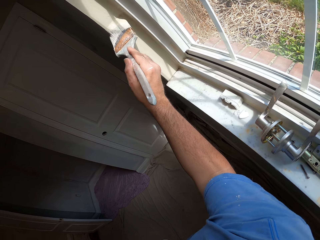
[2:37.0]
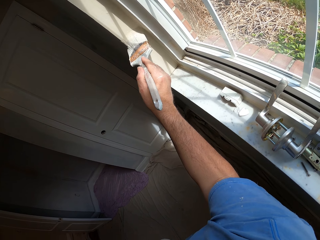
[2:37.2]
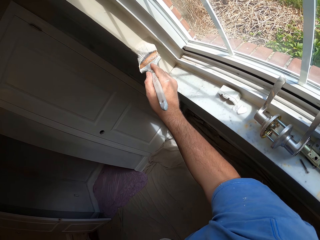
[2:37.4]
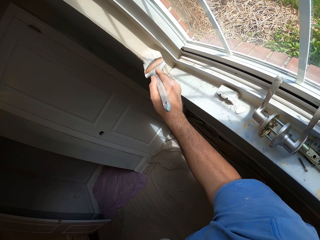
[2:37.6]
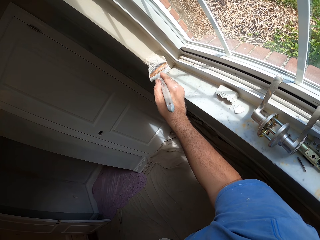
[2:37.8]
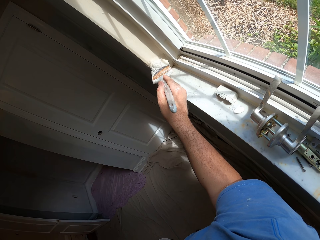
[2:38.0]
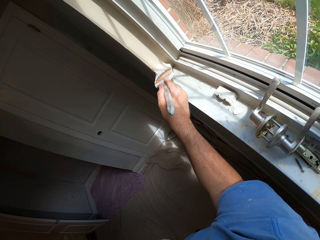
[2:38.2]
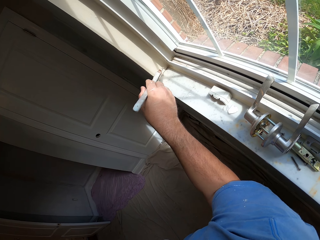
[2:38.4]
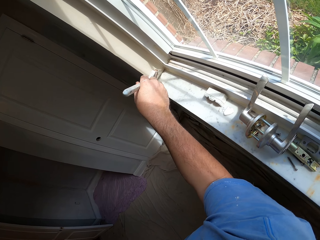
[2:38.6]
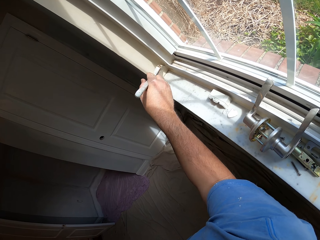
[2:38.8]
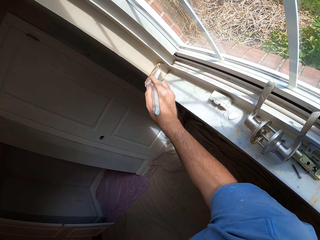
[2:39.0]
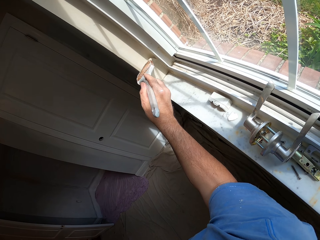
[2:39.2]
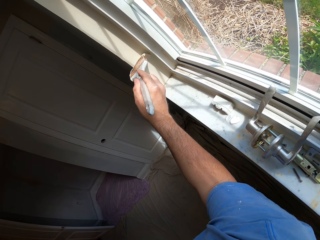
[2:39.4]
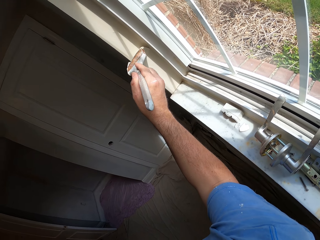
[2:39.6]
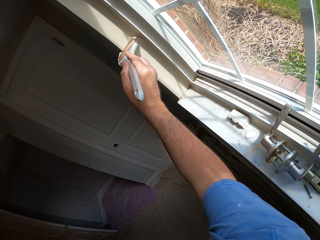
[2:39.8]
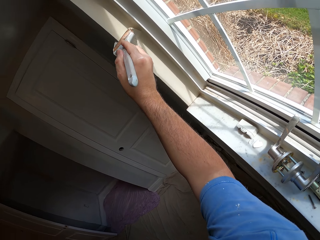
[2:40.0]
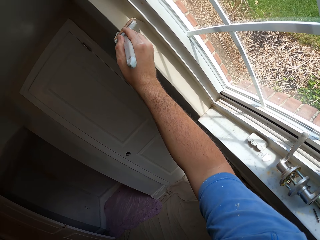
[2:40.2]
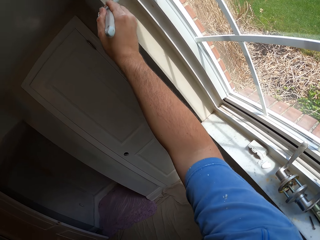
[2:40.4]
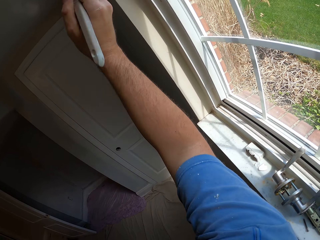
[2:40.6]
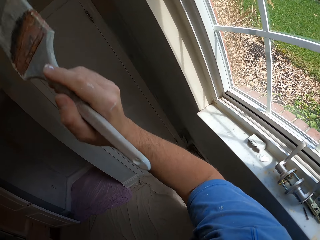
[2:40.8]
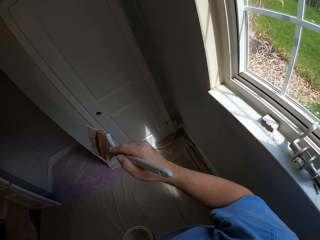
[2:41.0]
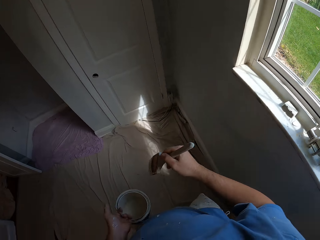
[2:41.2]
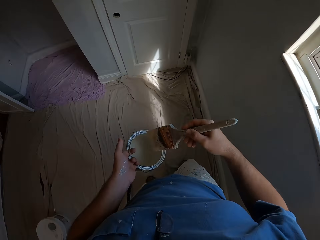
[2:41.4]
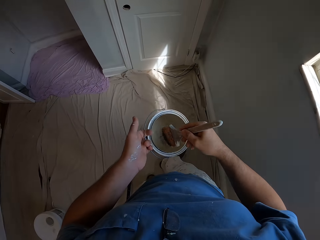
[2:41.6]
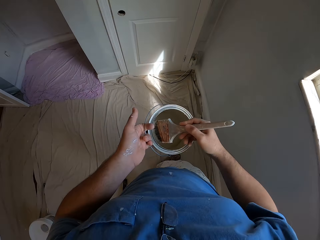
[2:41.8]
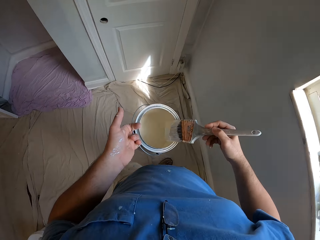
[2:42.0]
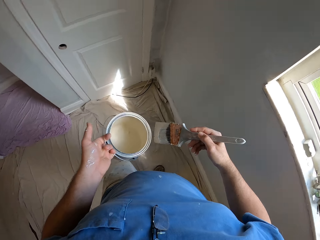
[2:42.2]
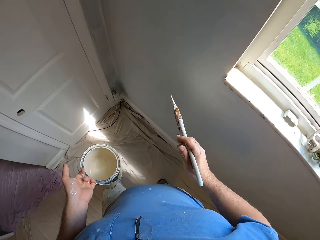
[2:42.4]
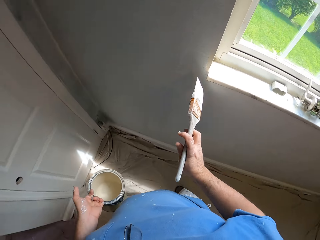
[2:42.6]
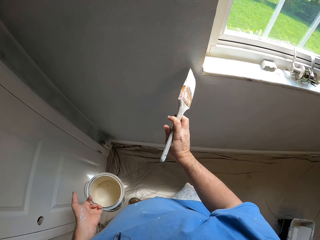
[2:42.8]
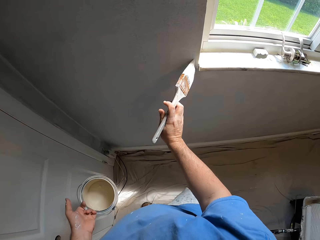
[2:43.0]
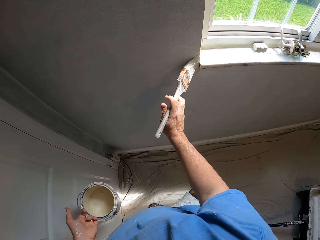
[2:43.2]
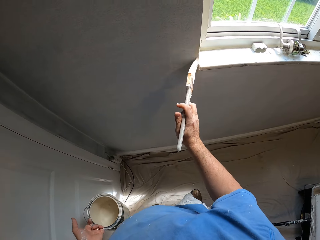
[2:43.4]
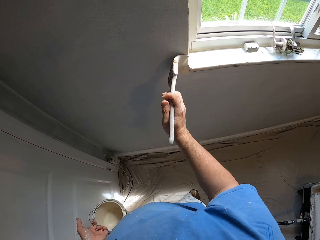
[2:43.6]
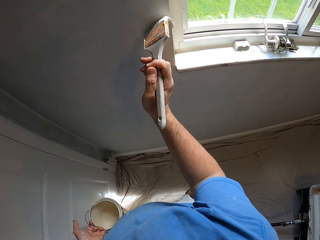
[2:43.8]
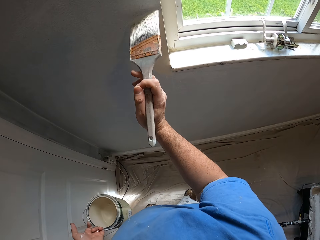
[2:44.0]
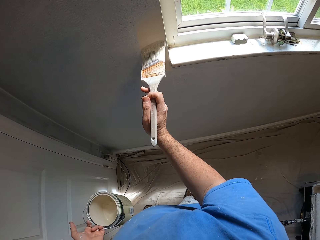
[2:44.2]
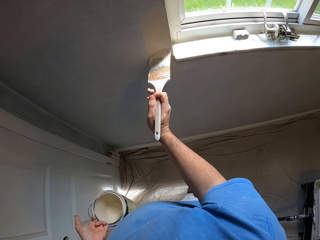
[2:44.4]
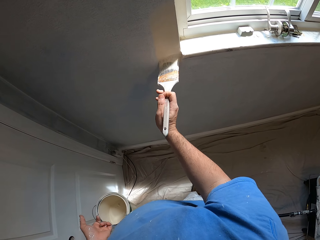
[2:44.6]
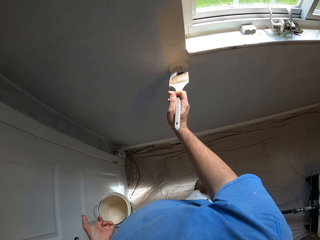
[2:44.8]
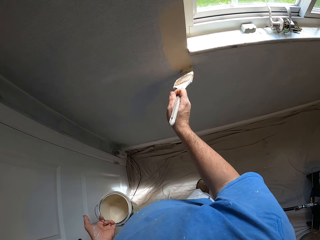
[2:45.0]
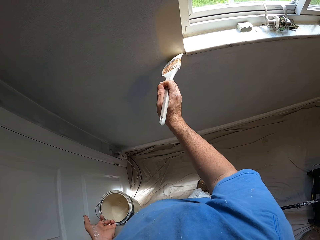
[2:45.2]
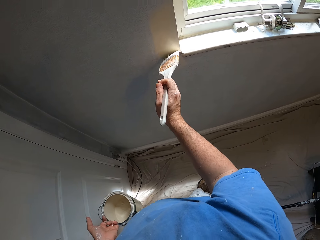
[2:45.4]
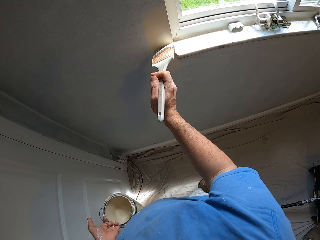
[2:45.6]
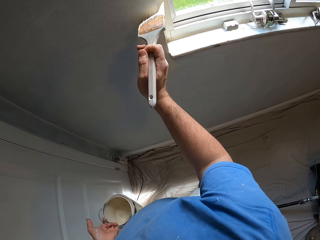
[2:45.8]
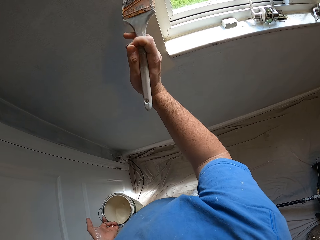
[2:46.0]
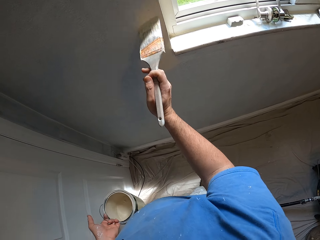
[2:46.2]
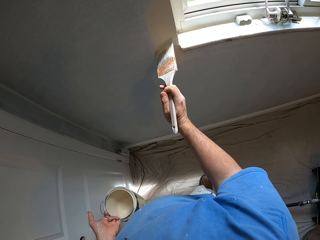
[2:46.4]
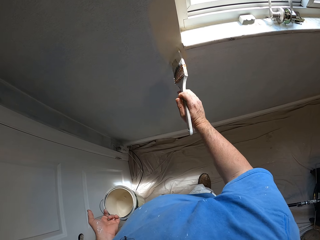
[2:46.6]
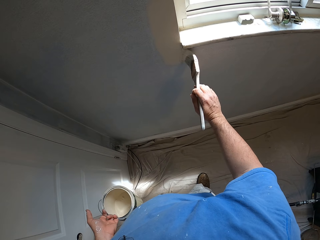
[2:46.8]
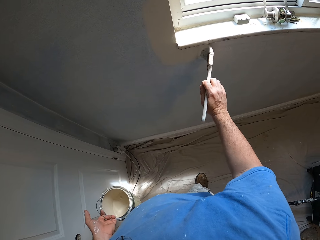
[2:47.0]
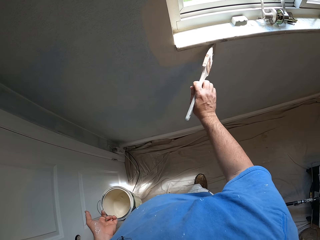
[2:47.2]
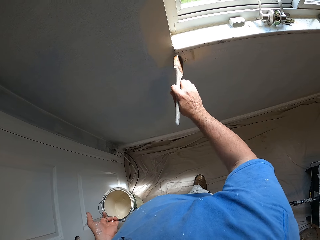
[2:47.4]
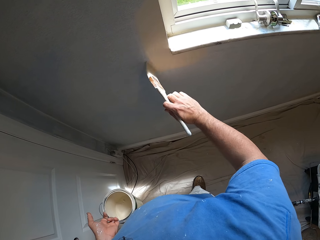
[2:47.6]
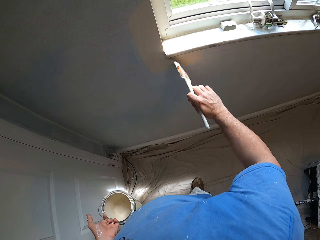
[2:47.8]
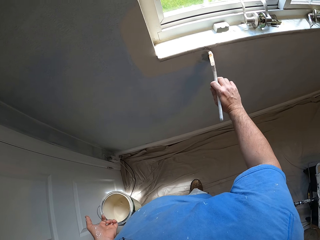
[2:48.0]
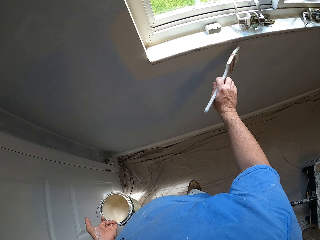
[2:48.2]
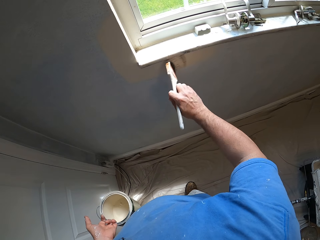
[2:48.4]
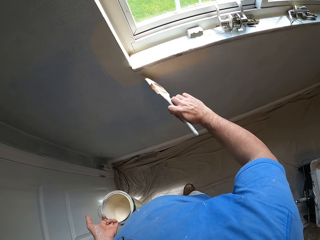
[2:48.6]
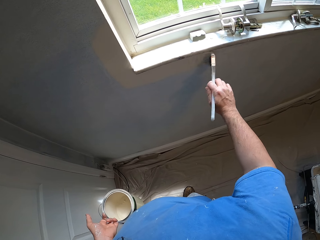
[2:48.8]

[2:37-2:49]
The camera wearer dips the paint brush into the paint container. They rub the paint brush on the edge of the paint container. They paint the wall. They paint the window trim.

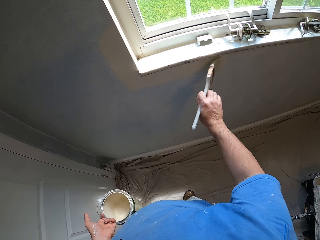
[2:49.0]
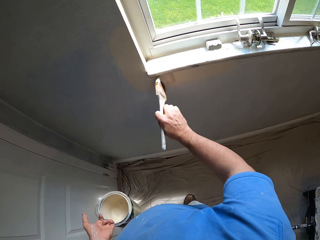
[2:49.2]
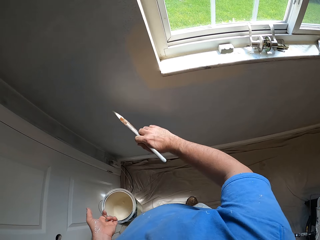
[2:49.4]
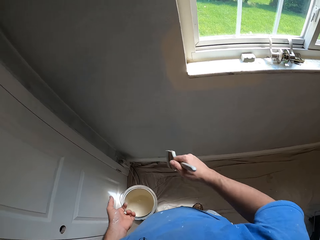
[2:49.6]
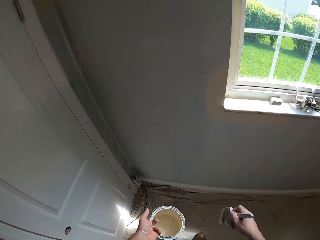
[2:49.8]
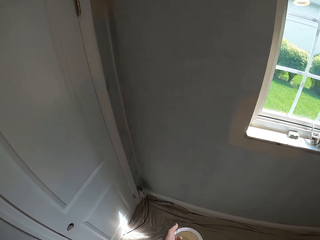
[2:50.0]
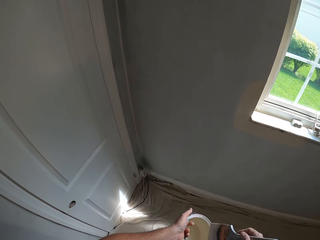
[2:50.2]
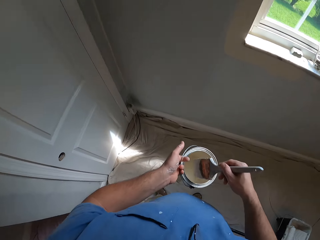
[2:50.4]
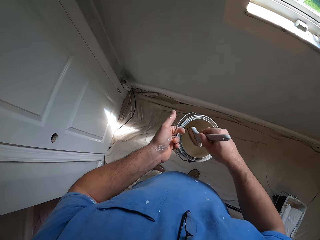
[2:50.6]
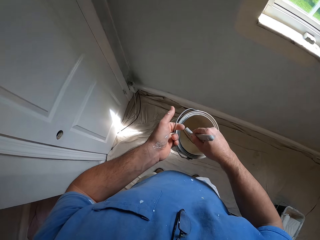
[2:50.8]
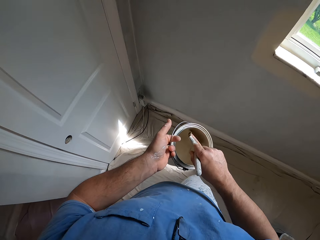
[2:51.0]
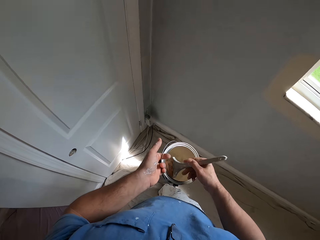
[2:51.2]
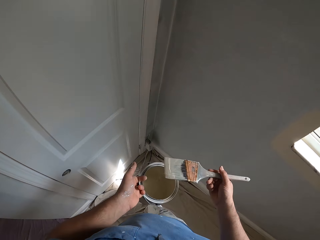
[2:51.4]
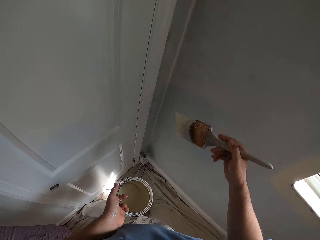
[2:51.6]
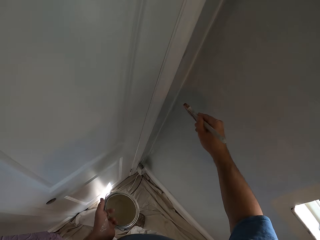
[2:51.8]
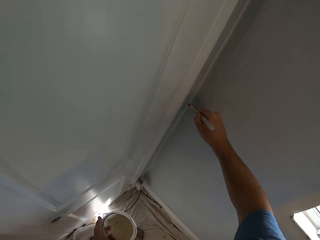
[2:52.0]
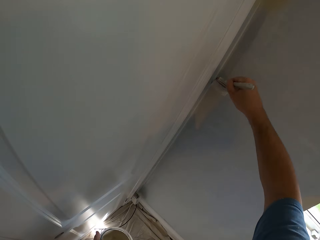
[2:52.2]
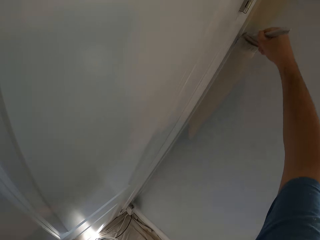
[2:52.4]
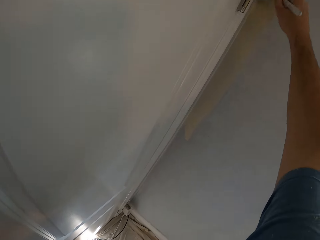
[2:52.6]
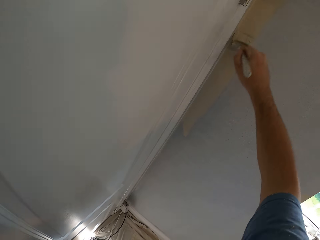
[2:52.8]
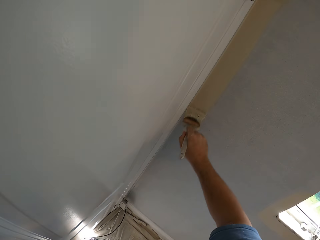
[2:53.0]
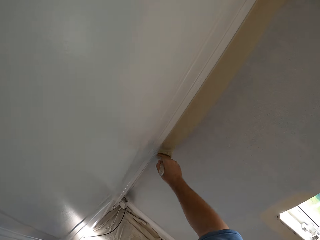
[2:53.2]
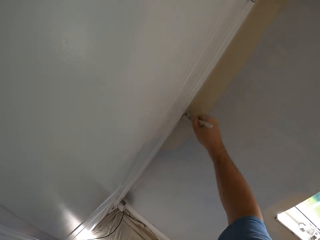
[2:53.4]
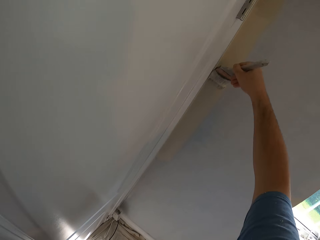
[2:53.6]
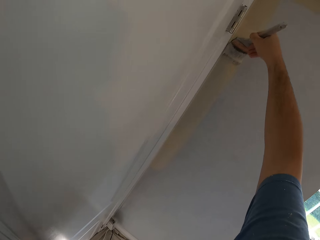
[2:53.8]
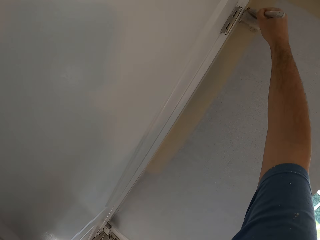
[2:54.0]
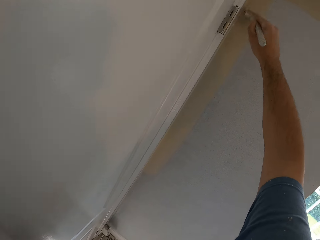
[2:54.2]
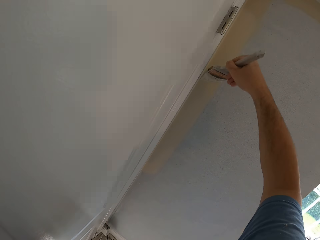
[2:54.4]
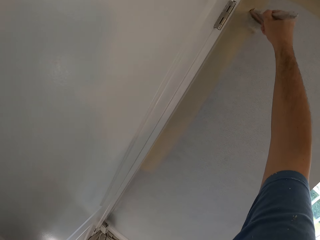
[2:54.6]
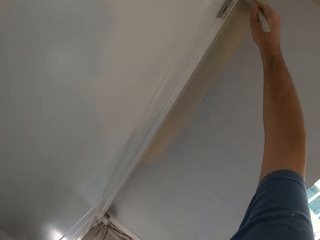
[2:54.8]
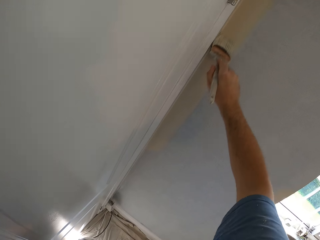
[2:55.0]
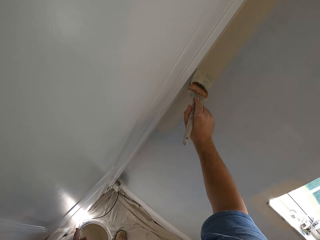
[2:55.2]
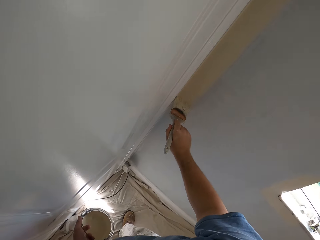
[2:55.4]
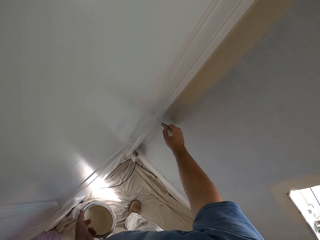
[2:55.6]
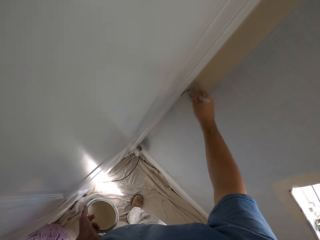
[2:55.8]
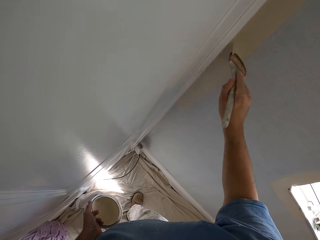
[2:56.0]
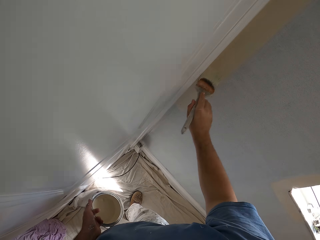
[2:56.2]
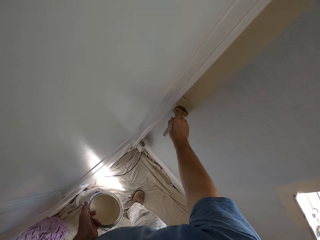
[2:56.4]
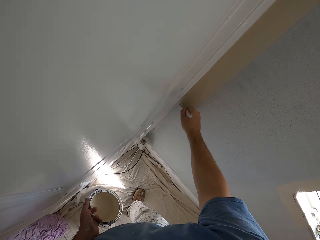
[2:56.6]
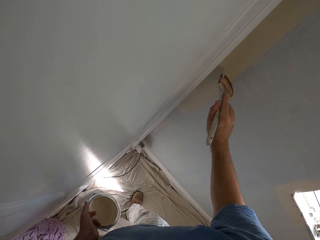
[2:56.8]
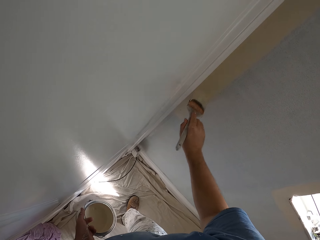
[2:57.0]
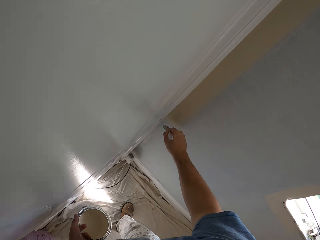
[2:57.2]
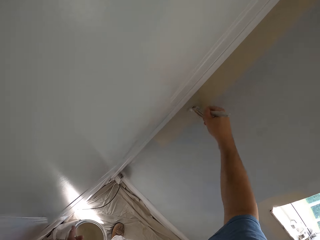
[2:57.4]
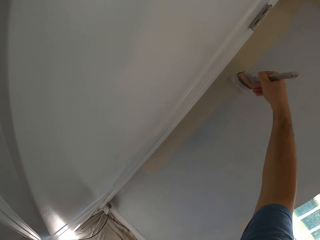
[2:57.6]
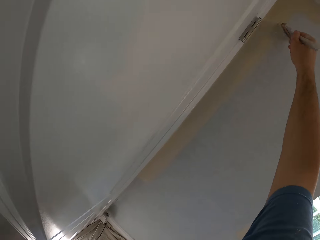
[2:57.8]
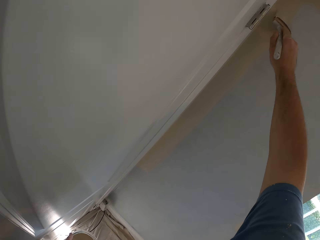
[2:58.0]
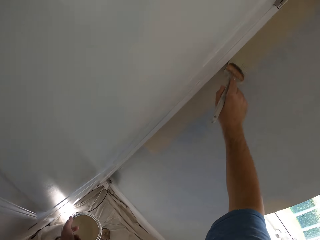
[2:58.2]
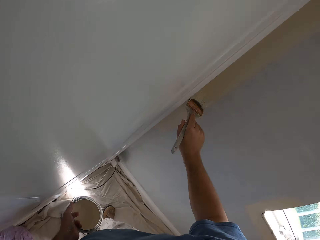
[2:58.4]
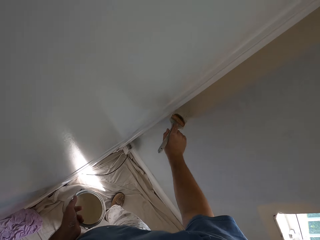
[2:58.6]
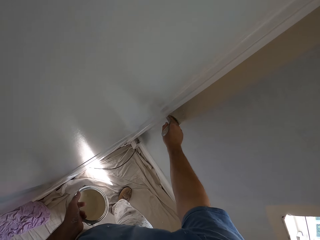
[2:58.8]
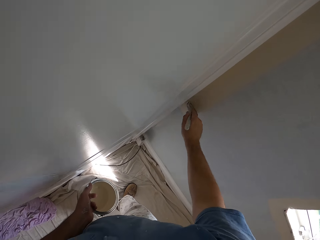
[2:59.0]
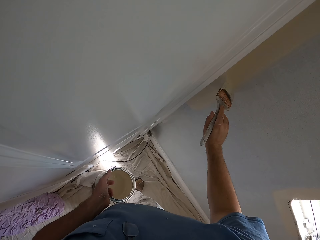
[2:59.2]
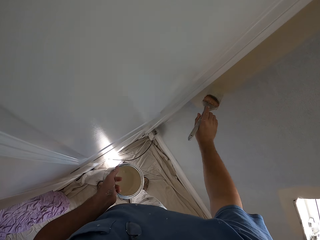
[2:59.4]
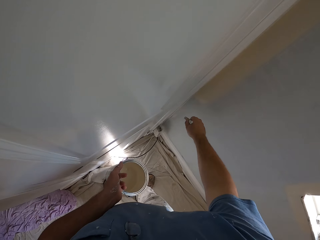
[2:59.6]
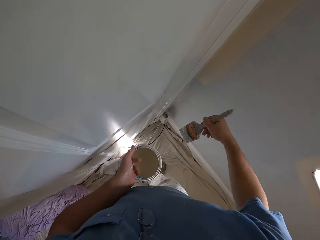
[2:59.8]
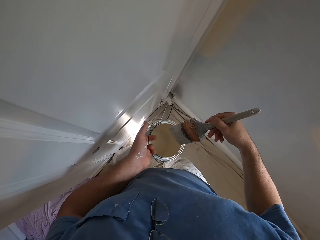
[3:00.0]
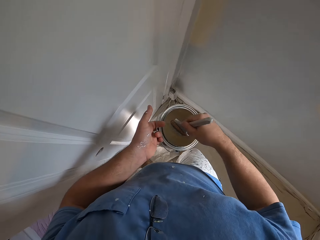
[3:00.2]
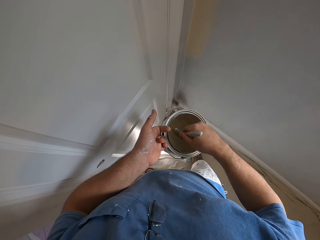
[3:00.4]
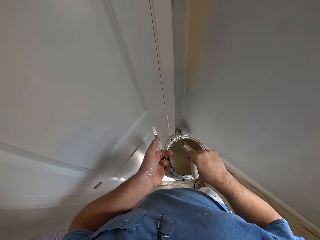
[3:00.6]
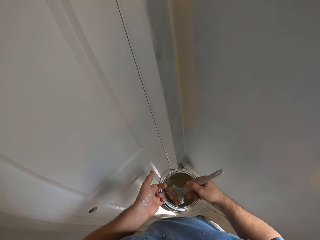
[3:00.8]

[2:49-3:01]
The camera wearer dips the paint brush into the paint container. They paint the wall. They dip the paint brush into the paint container.
